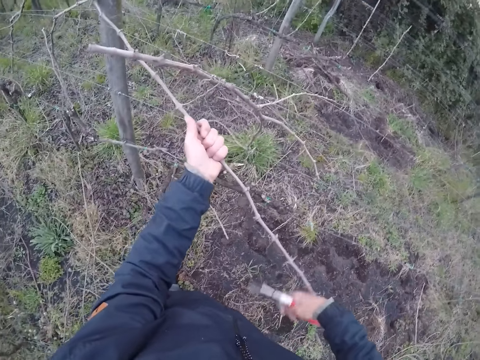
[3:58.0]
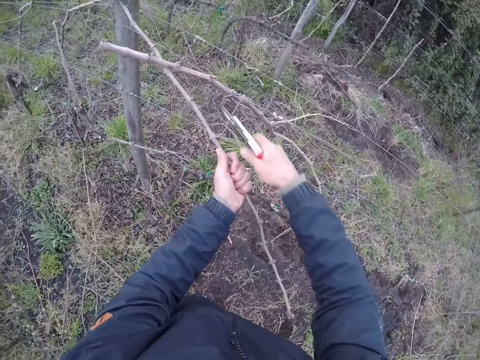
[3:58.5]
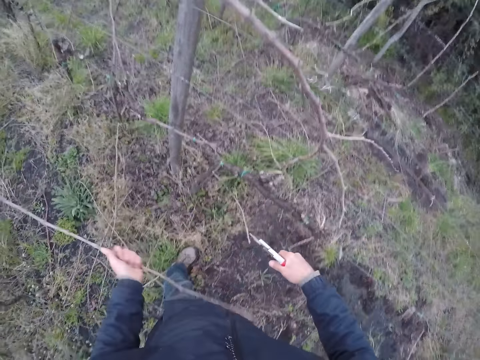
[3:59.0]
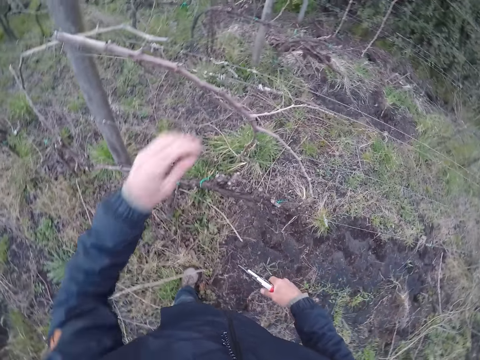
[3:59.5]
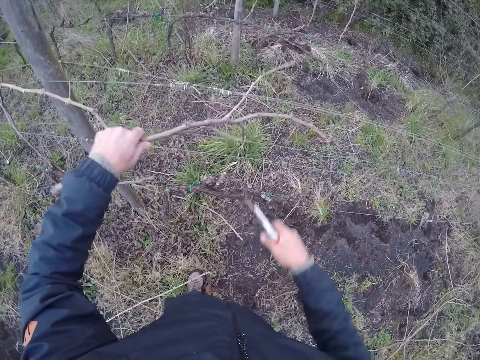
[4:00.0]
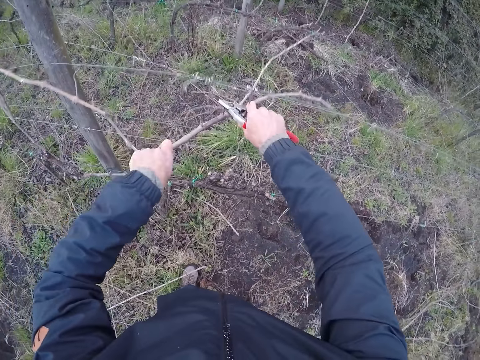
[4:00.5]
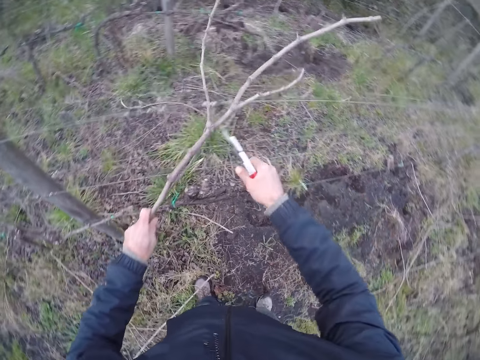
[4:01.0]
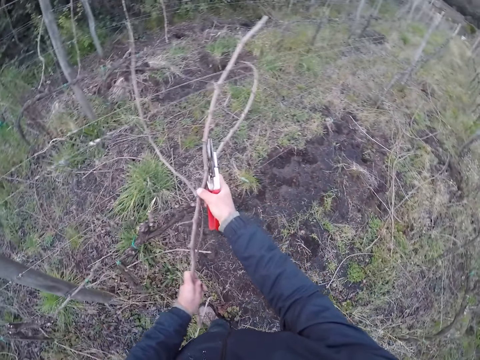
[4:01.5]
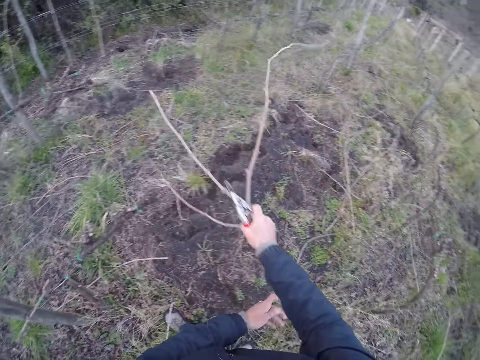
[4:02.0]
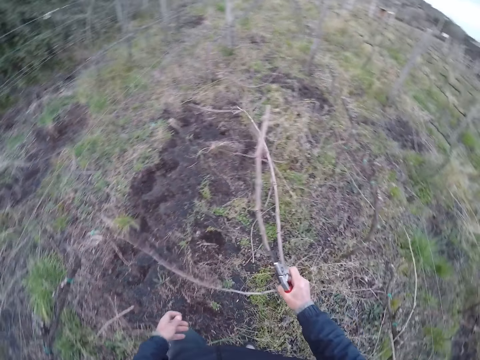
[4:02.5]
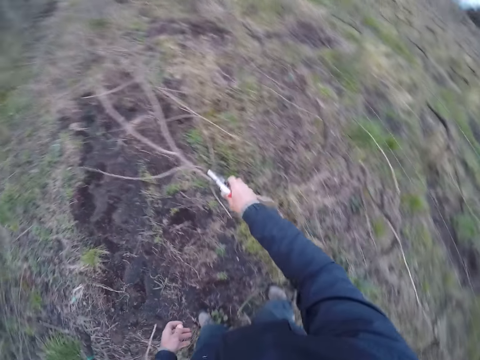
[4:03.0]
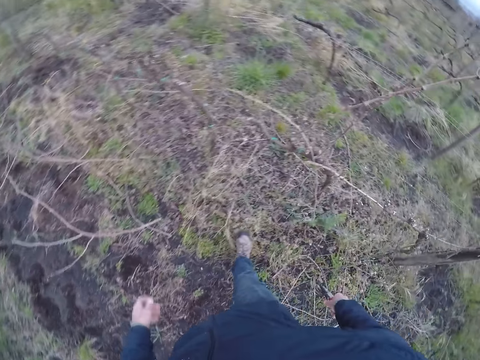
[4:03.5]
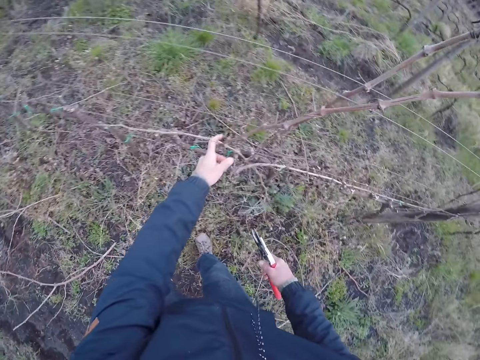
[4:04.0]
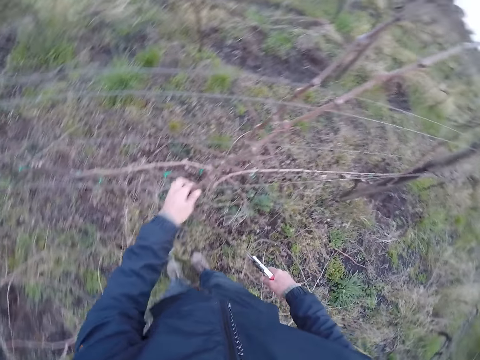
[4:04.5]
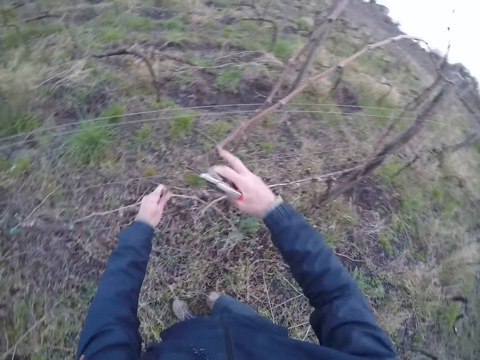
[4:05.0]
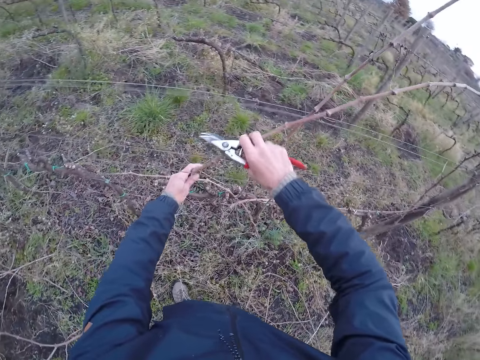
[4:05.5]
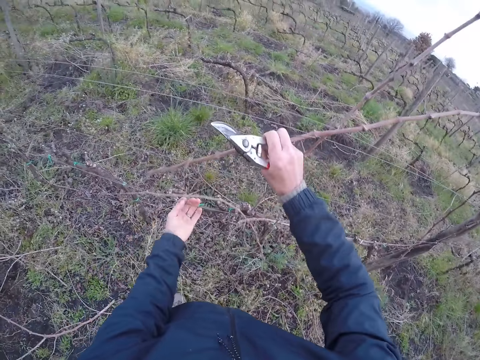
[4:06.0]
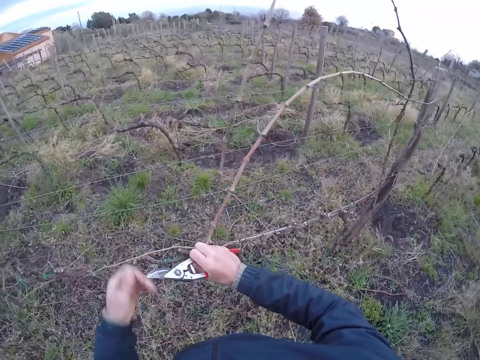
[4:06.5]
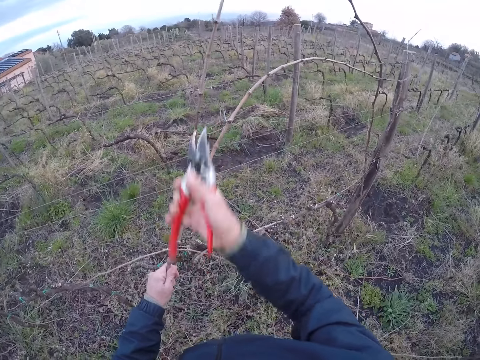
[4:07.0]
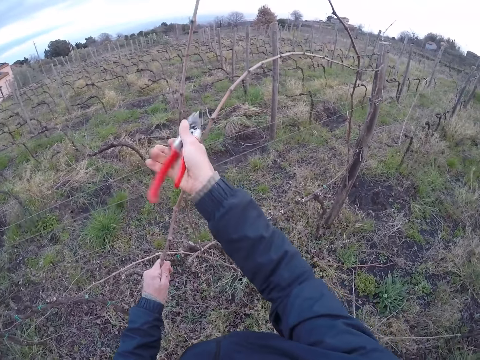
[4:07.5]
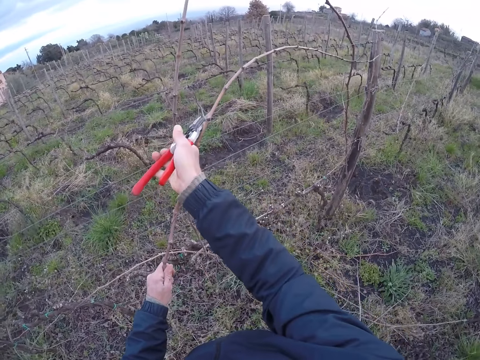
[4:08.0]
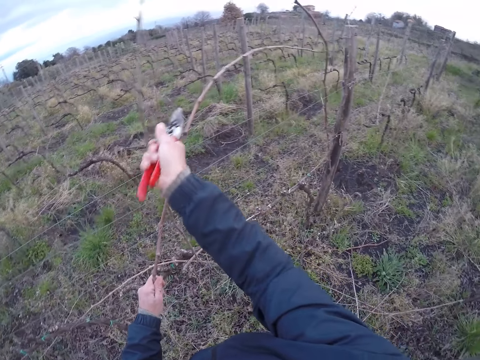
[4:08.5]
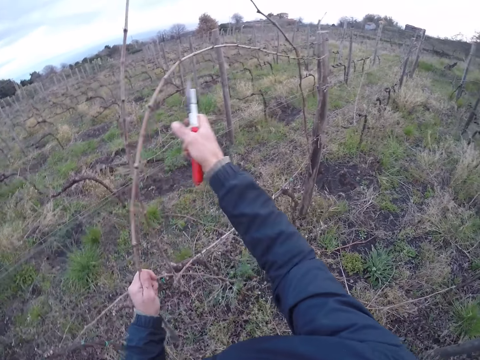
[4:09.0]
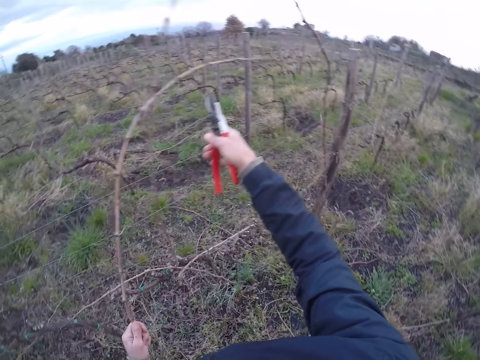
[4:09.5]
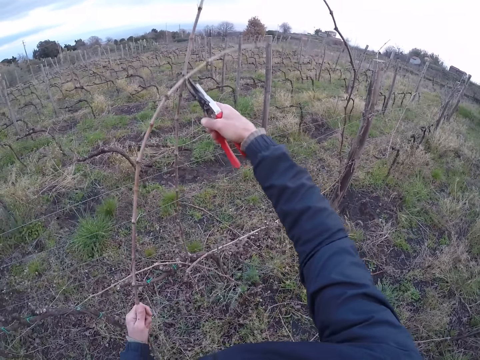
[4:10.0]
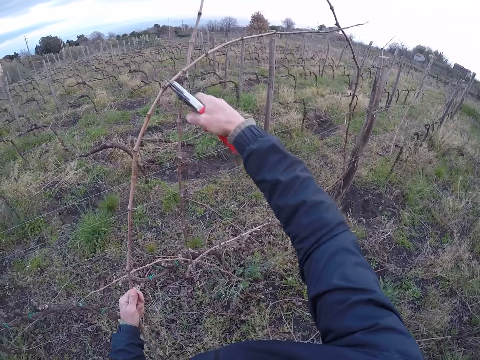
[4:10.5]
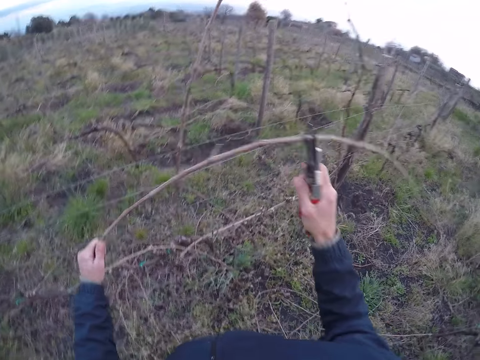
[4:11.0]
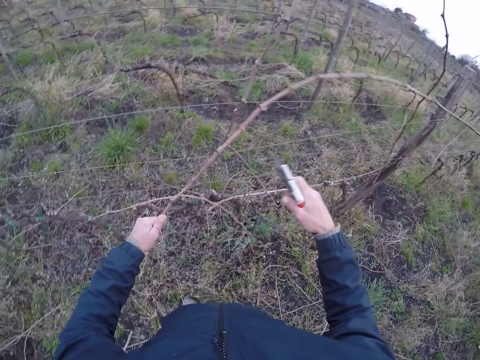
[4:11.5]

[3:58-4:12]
The camera wearer cuts the stick on the fence with the plier in his right hand. He throws the stick on the ground with his left hand. He holds sticks on the fence with his left hand. He cuts the stick on the fence with the plier in his right hand. He removes the sticks from the fence. He holds the sticks in both hands. He throws the stick on the ground with his right hand. He removes a stick from the fence with both hands. He cuts the stick on the fence with the plier in his right hand.

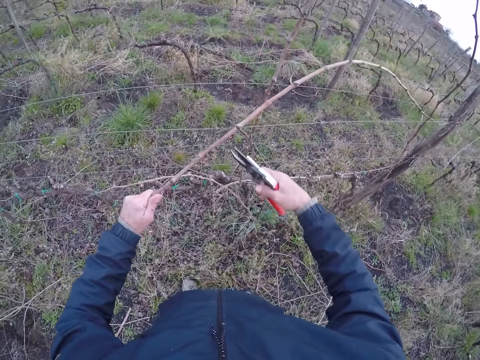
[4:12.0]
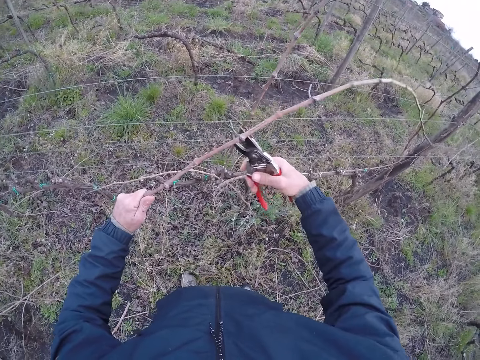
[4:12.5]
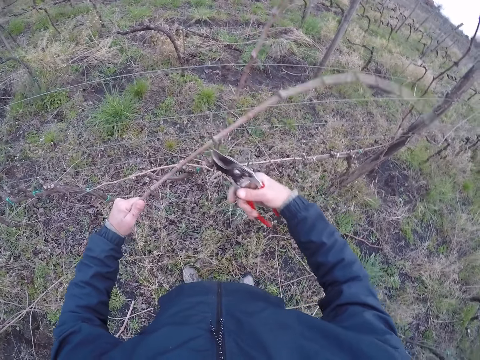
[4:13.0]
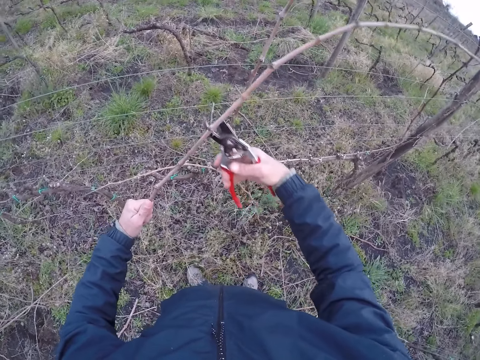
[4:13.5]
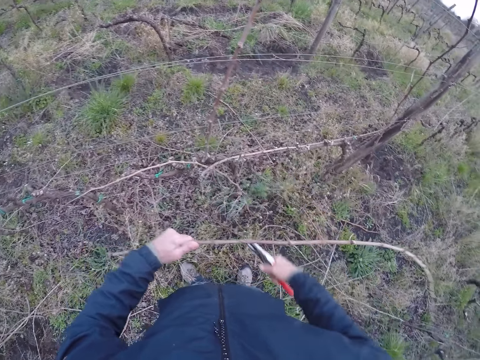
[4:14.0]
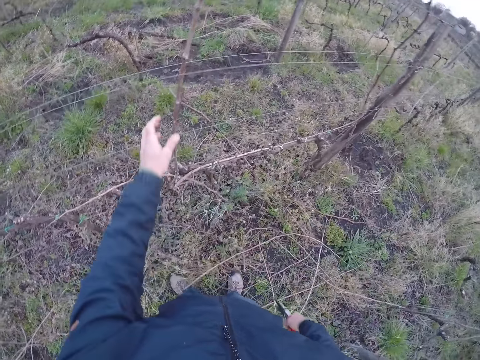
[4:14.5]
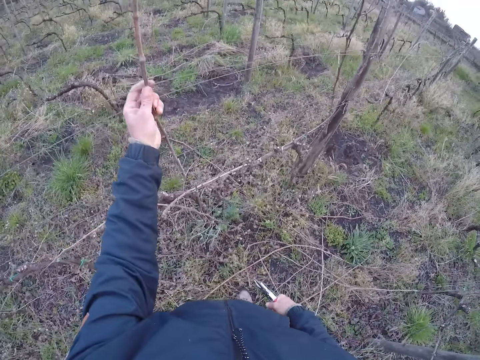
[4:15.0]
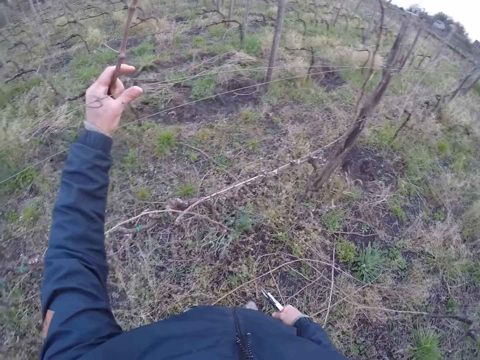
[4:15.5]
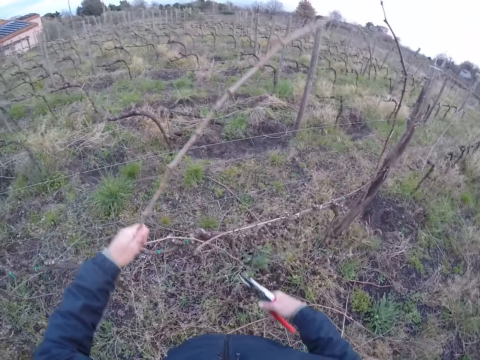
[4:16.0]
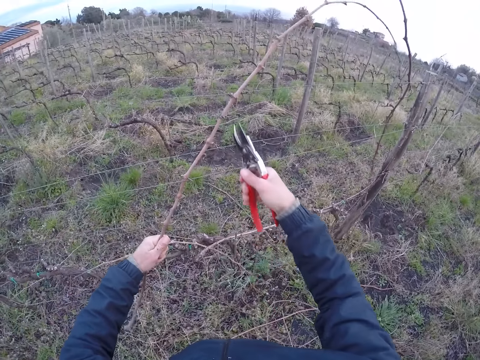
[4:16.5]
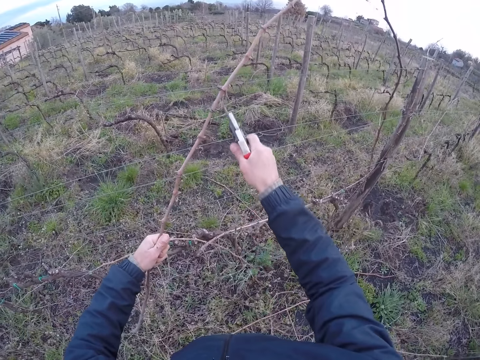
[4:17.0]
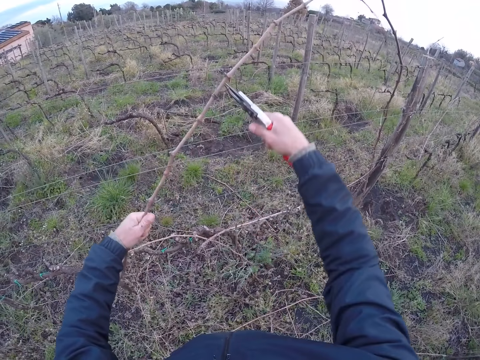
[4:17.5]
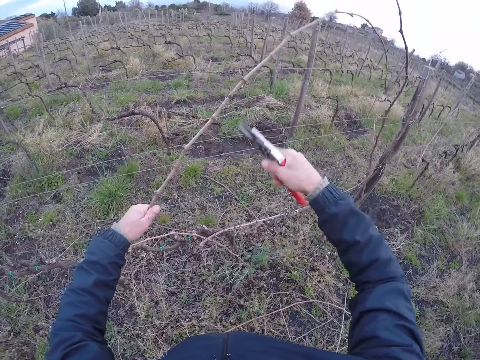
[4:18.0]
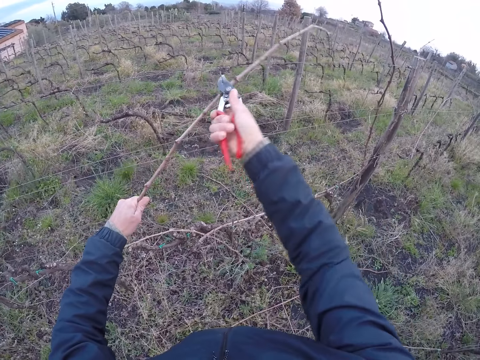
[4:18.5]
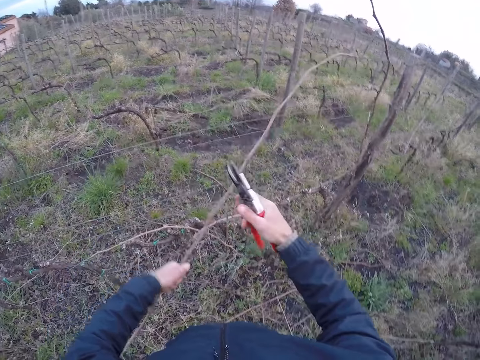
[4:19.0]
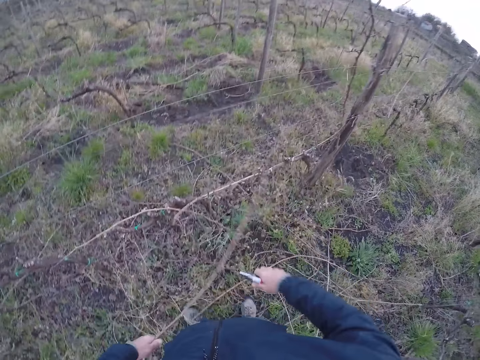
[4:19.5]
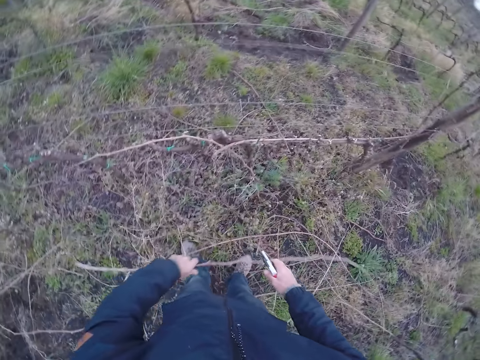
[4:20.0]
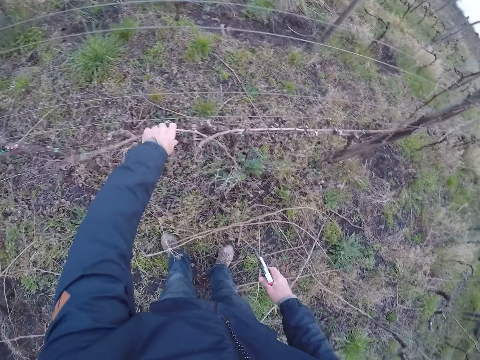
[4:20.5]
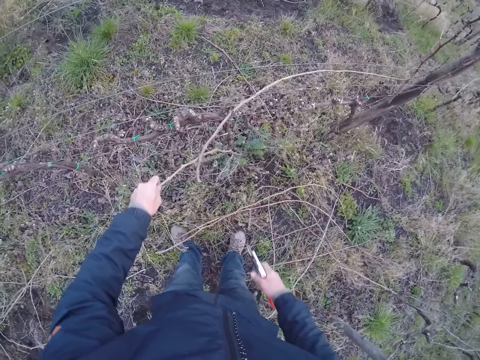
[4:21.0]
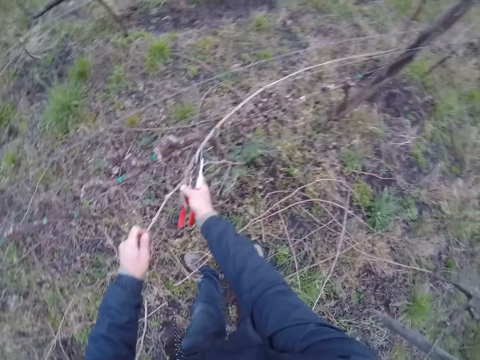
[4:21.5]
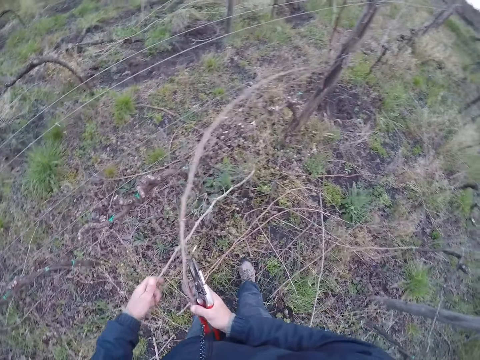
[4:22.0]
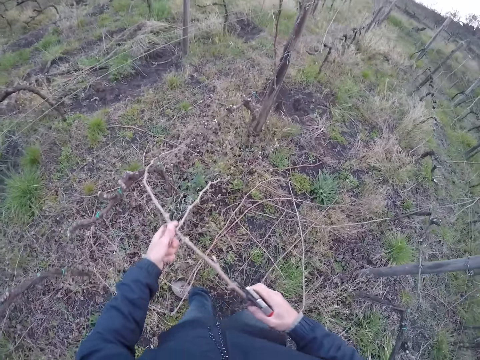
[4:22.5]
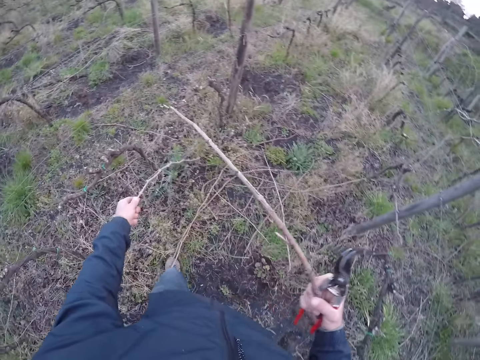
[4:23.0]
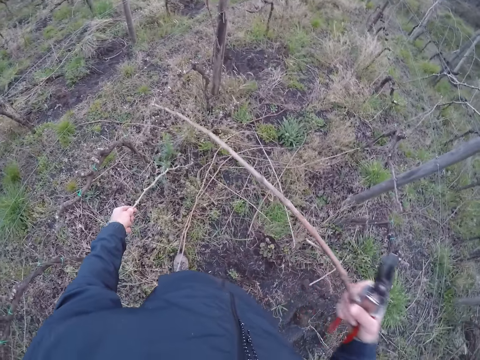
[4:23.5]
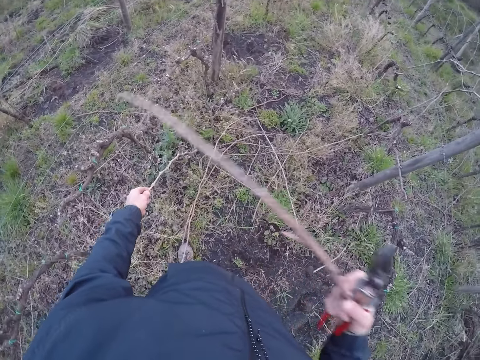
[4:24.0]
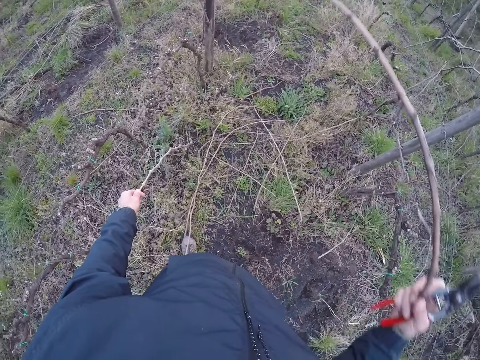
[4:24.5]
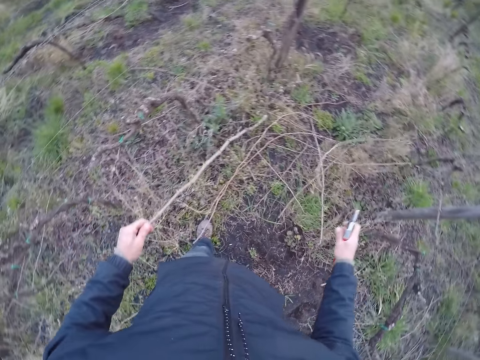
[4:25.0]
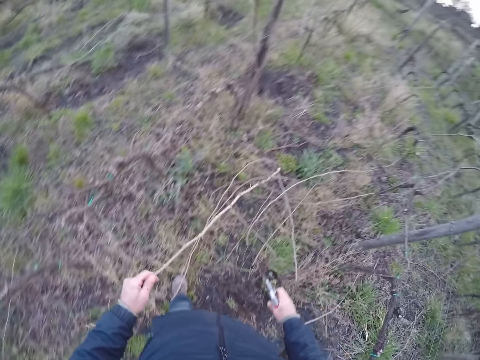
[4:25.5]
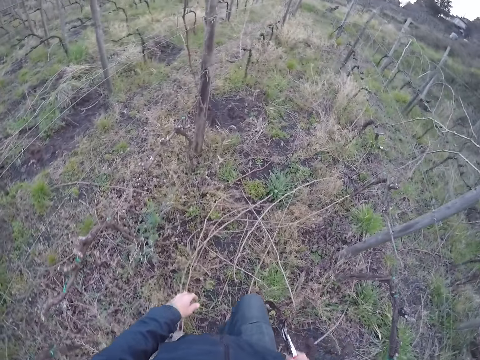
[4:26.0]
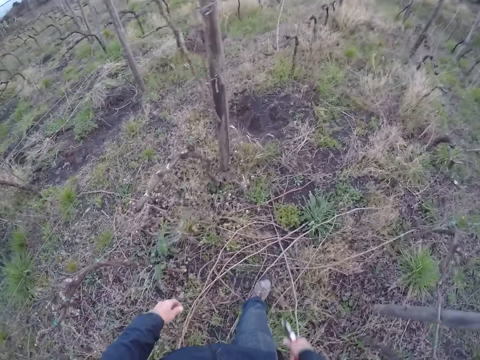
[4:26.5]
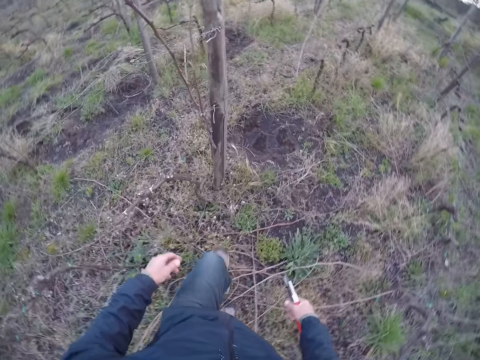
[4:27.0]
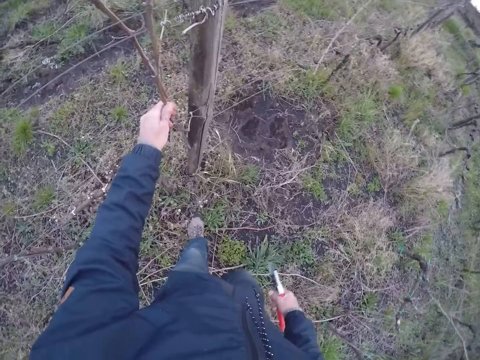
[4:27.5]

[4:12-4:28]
The camera wearer throws the stick on the ground with his left hand. He removes a stick from the fence with his left hand. He cuts the stick on the fence with the plier in his right hand. He throws the stick on the ground with his left hand. He removes a stick from the fence with his left hand. He removes a stick from the fence with his right hand. He throws the stick on the ground with his right hand. He throws the stick on the ground with his left hand. He walks around the farm.
